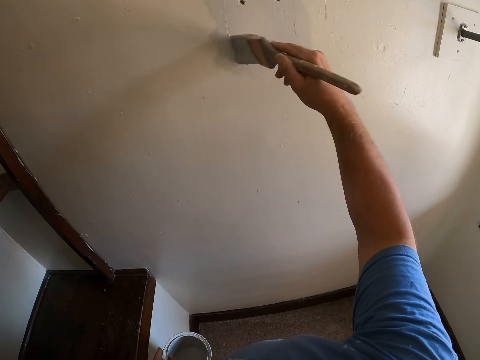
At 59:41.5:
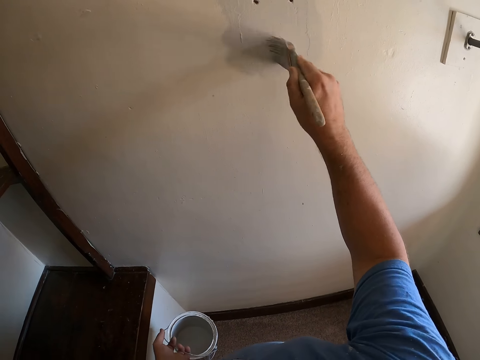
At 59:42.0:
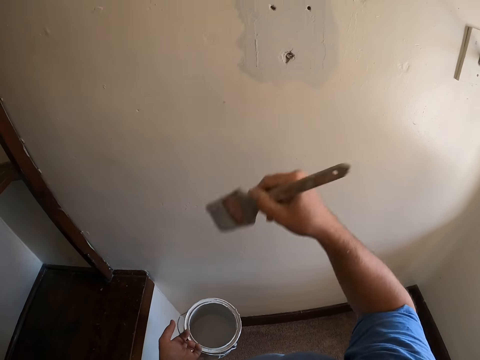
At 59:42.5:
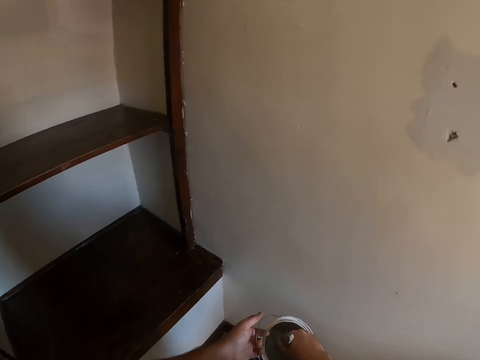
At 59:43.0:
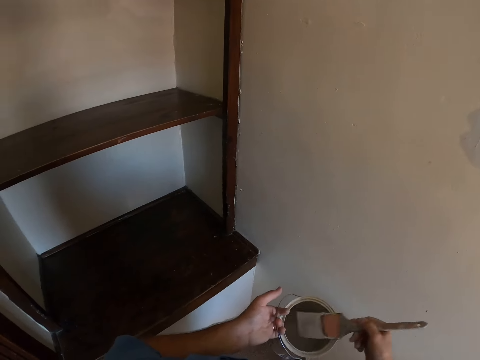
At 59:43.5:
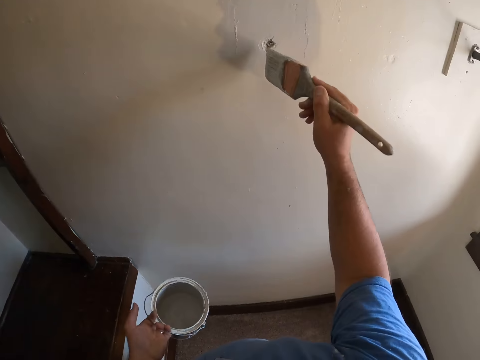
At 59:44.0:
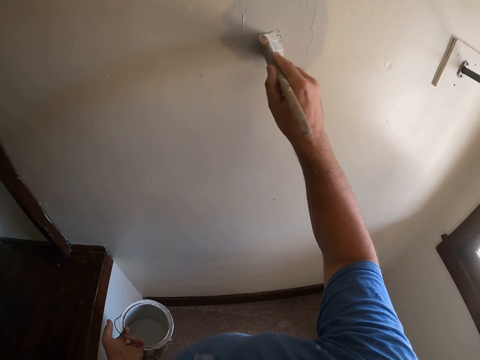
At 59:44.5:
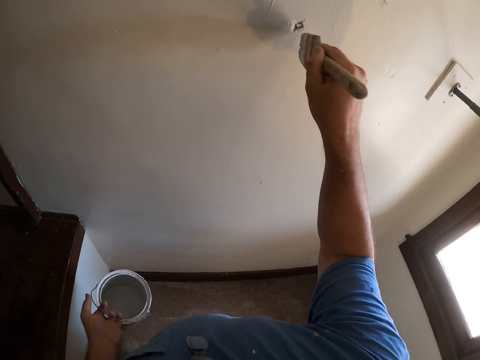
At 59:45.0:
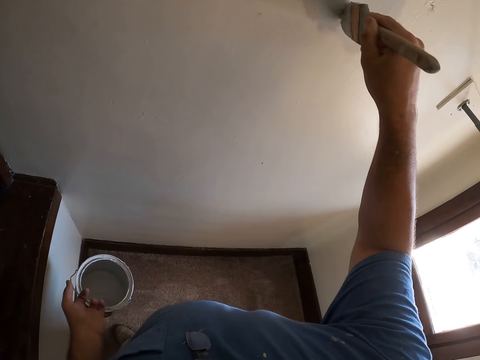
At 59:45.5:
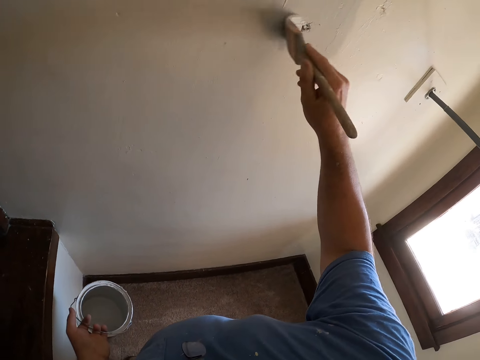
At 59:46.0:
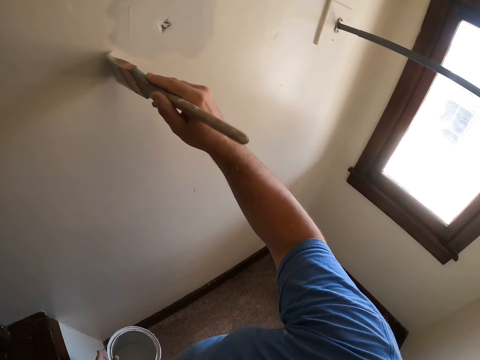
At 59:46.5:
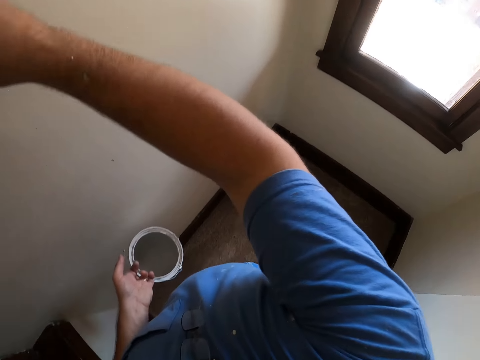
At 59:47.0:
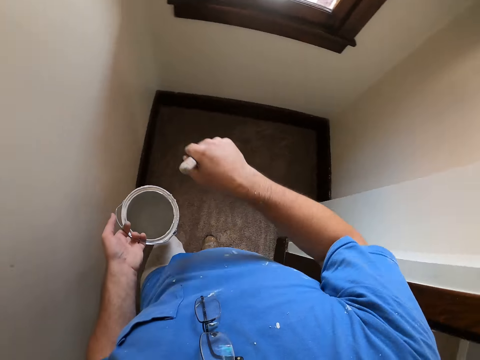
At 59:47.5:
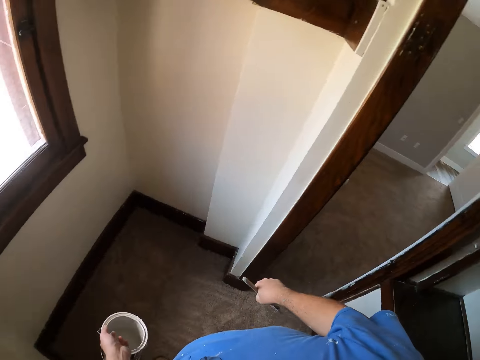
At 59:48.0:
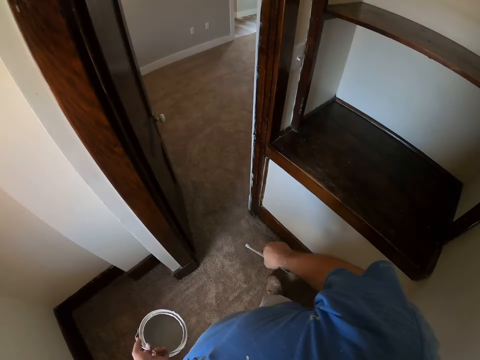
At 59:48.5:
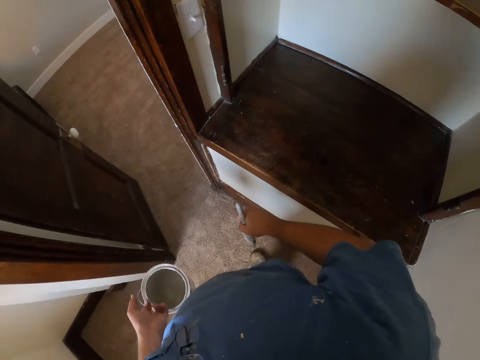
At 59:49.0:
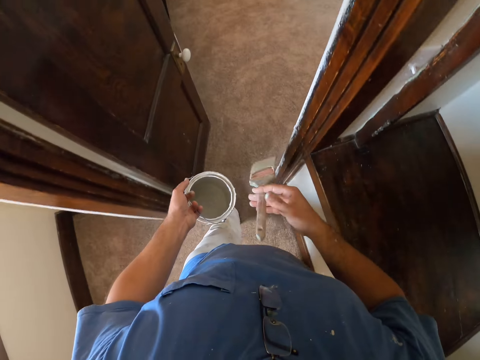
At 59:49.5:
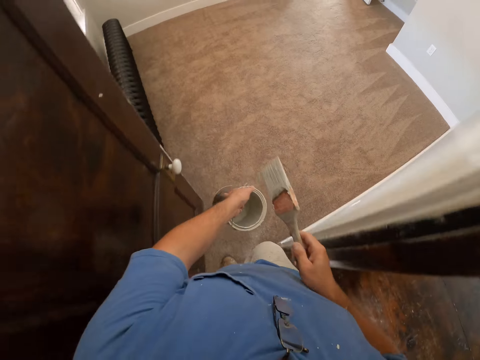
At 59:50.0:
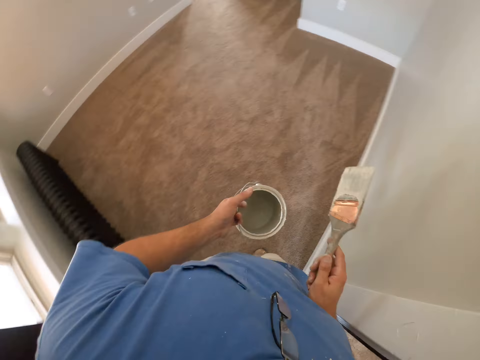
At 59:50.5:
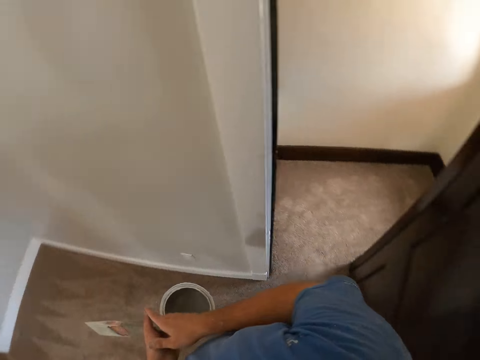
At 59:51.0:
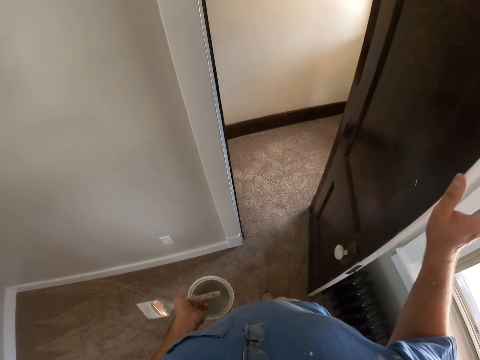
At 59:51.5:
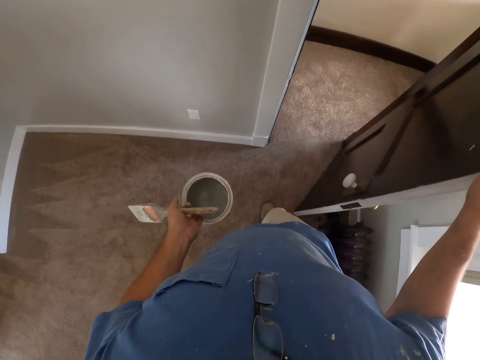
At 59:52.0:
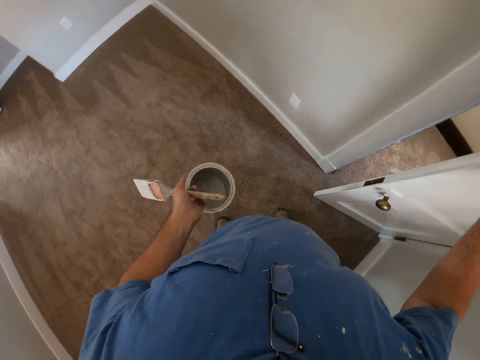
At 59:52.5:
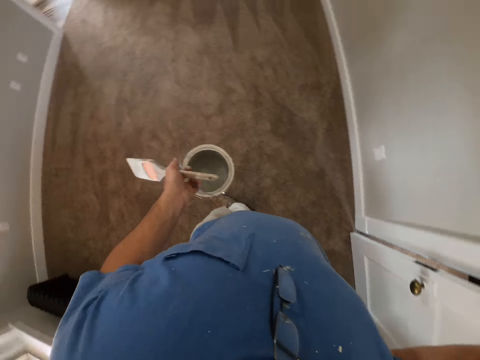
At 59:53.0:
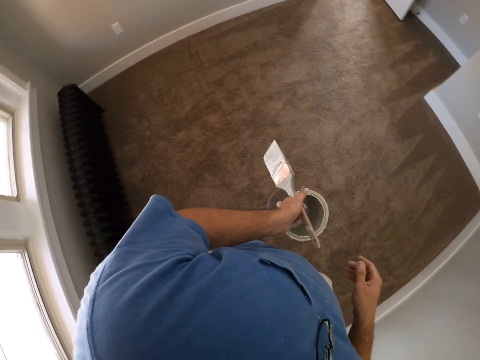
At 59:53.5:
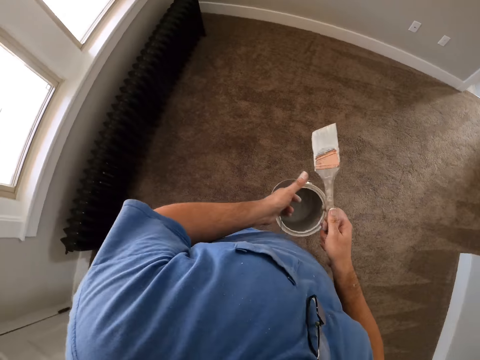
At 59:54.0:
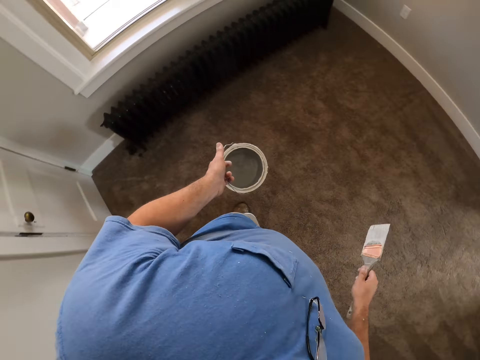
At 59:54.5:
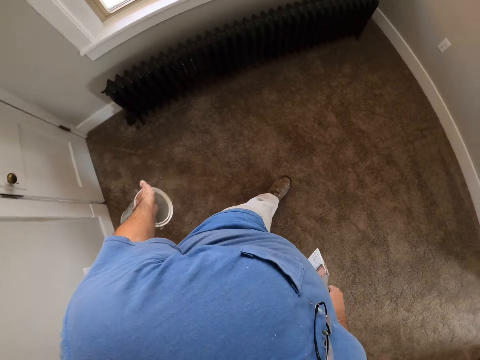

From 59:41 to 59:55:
The camera wearer dips the paint brush into the paint bucket or paint tin again. They continue painting the wall with the paint brush. They walk back into the second room. They walk from the room. They close the door in the second room. They enter the room. They look around in the second room again.

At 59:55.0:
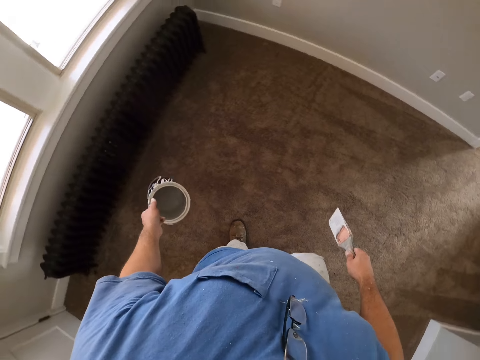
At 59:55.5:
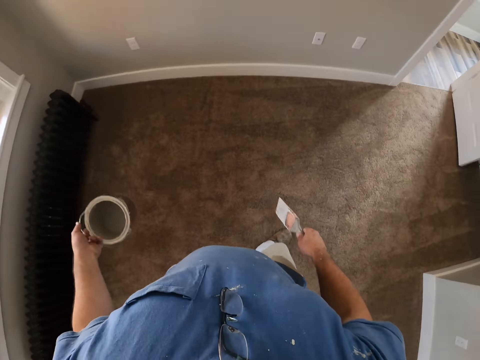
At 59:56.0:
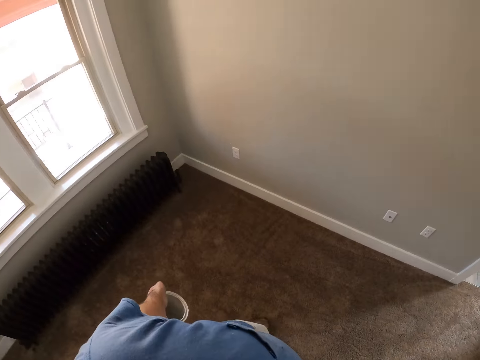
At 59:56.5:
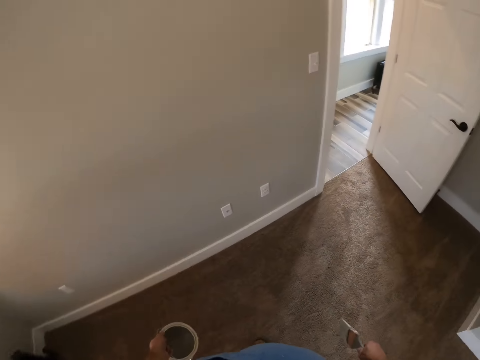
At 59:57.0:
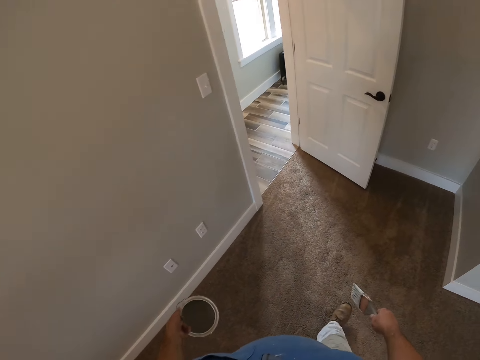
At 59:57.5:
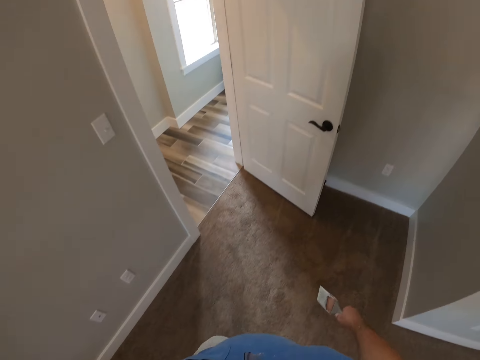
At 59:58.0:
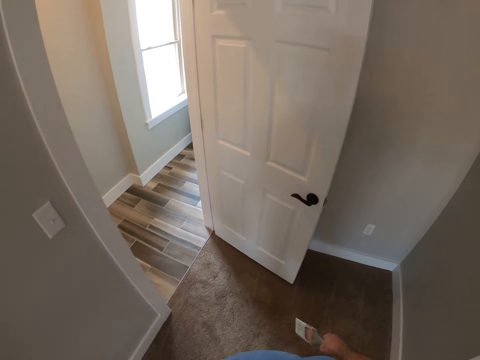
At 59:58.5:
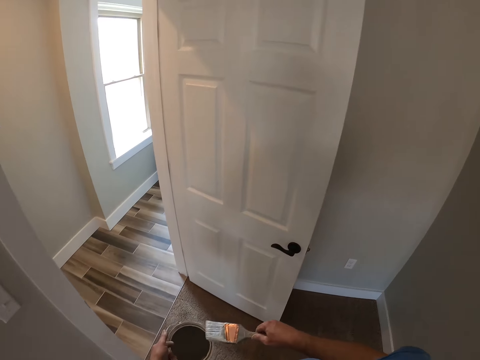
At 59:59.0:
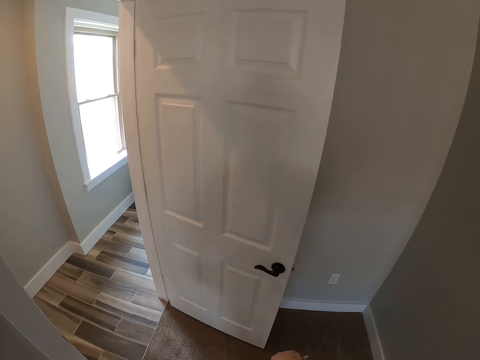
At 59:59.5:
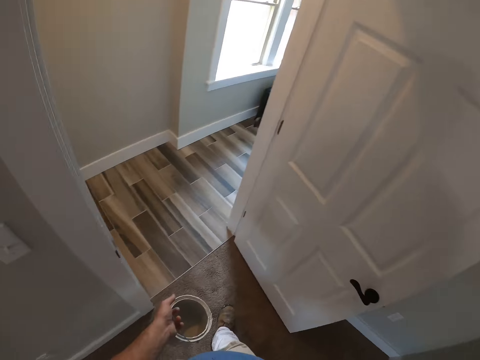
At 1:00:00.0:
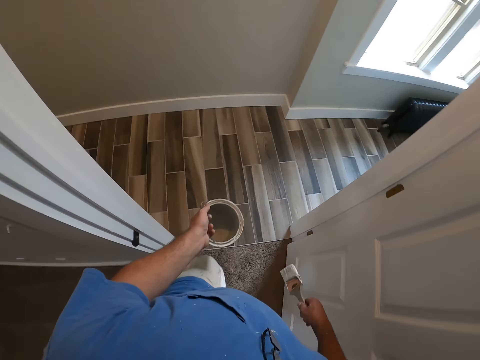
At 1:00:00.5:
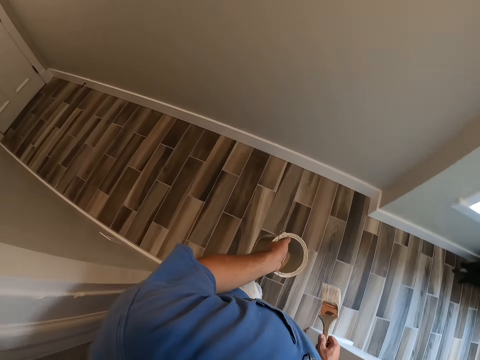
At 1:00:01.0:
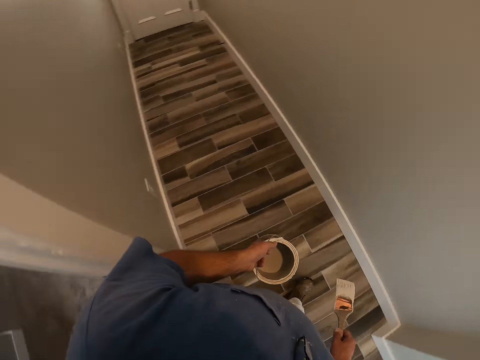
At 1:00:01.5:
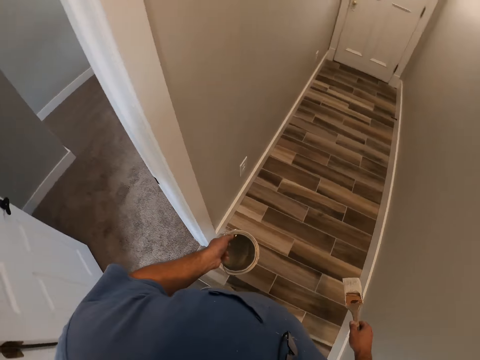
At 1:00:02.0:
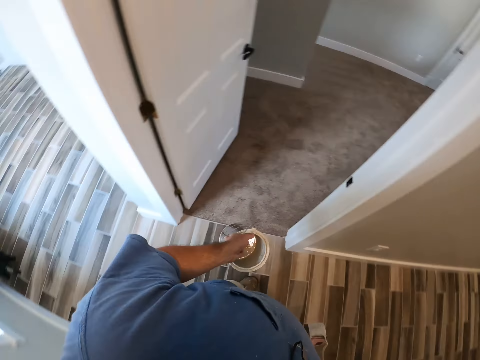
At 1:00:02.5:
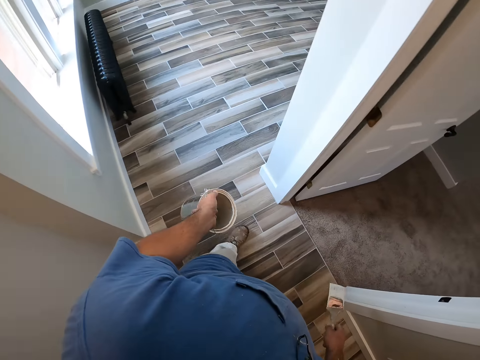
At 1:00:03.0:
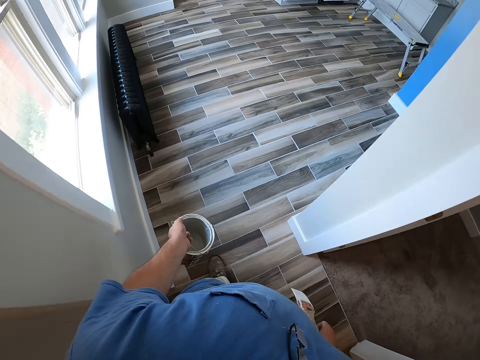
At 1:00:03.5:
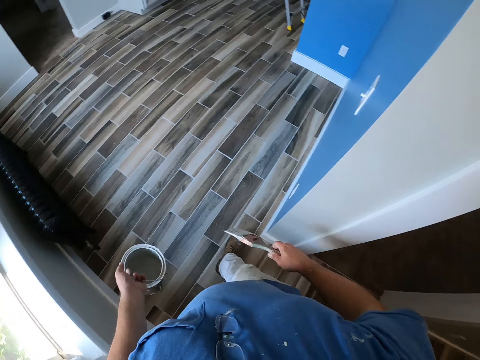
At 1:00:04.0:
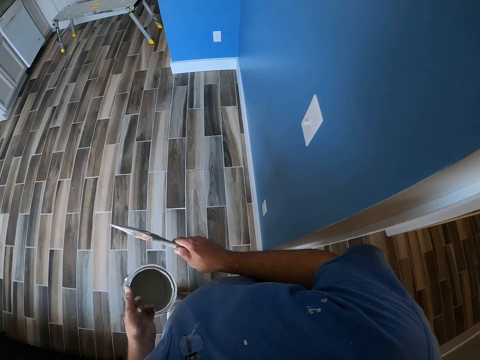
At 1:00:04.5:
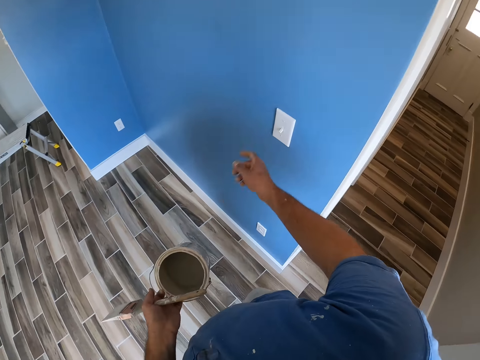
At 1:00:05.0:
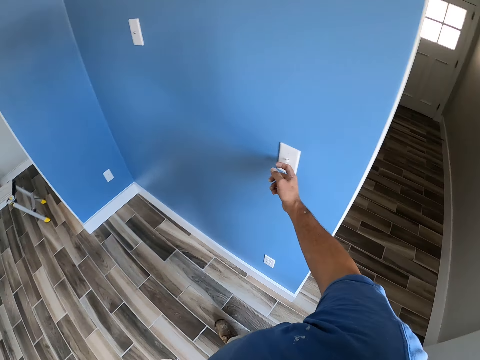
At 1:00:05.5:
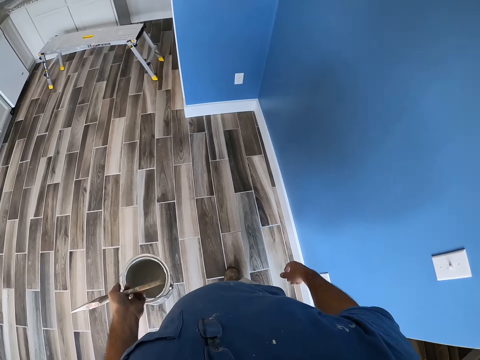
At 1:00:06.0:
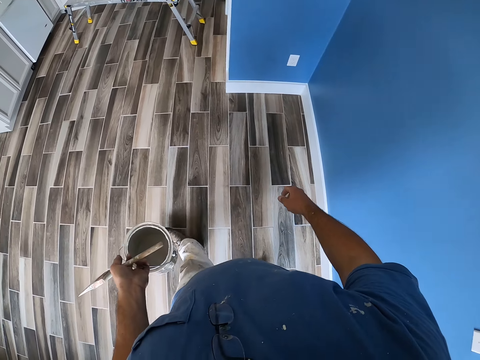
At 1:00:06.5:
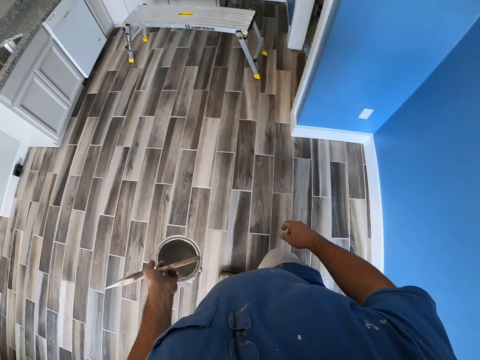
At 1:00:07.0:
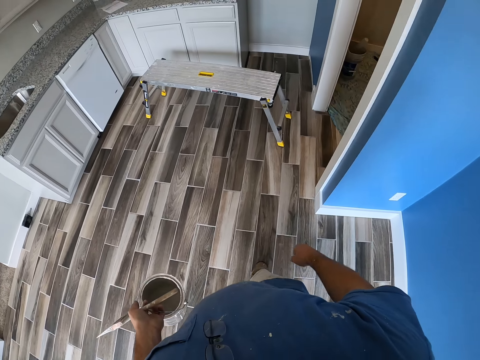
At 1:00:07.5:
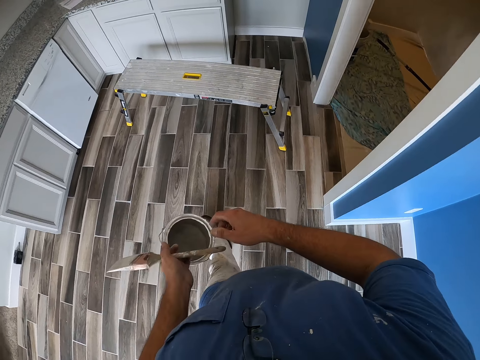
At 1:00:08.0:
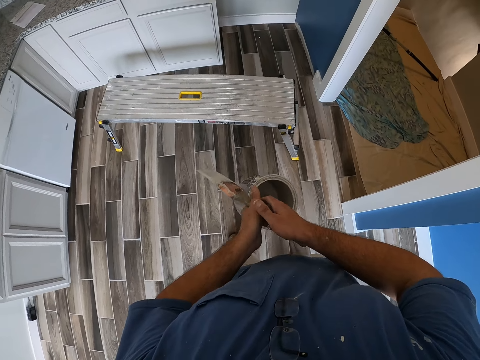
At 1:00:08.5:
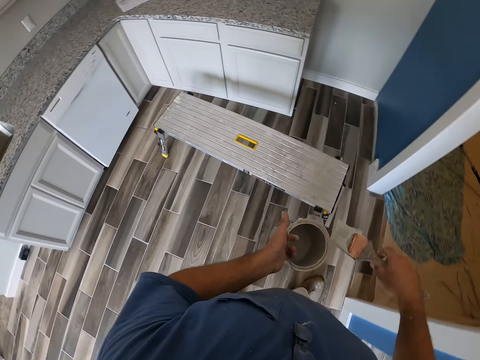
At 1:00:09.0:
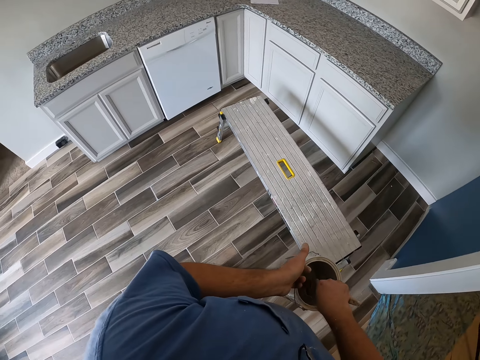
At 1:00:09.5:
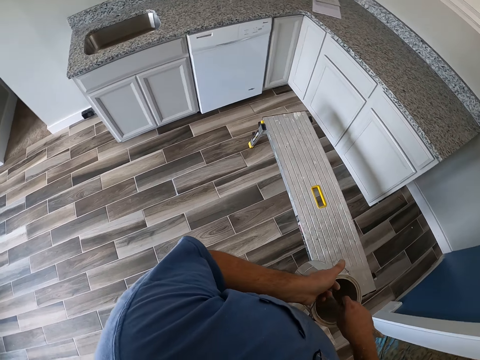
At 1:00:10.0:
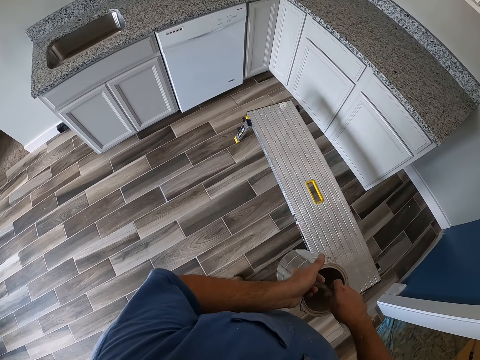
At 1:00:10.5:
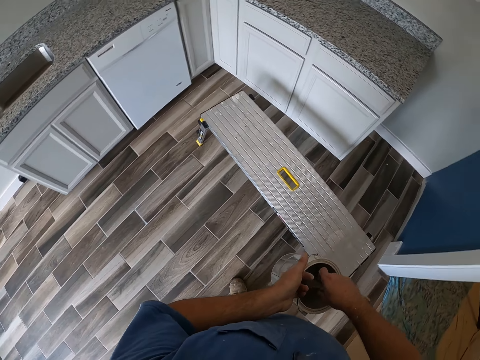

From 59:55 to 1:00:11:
The camera wearer walks in the room. He walks out of the second room. He enters a room. He flips a switch on the wall next to the second room with his right hand. He walks towards a kitchen slab. He walks in a room. He holds the brush with his right hand and dips the paint brush into the paint bucket again.
